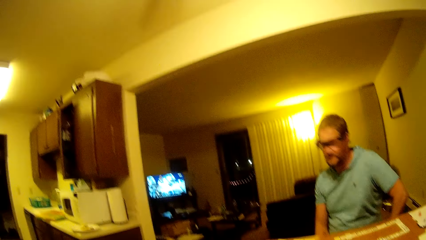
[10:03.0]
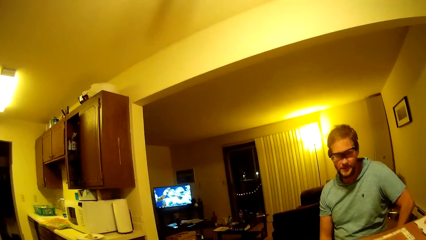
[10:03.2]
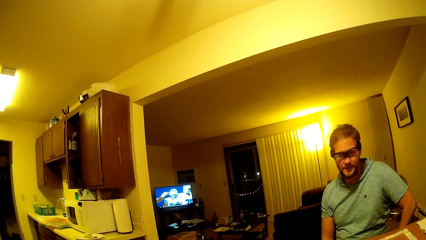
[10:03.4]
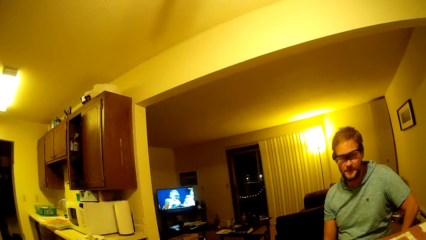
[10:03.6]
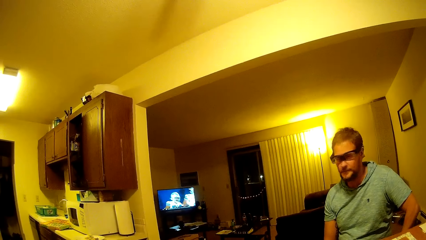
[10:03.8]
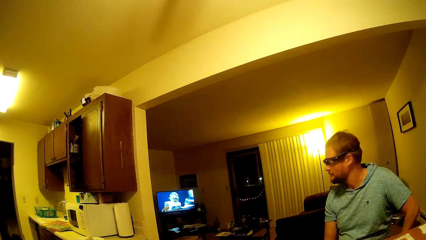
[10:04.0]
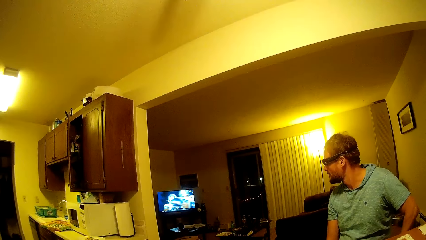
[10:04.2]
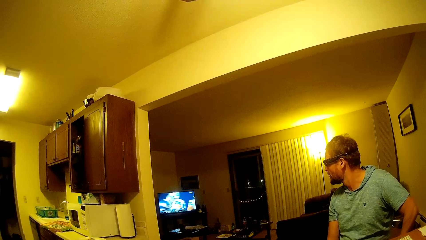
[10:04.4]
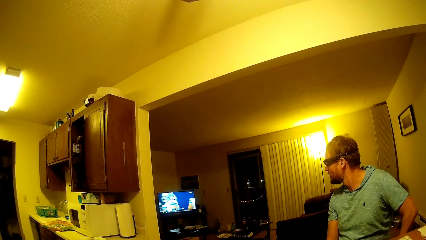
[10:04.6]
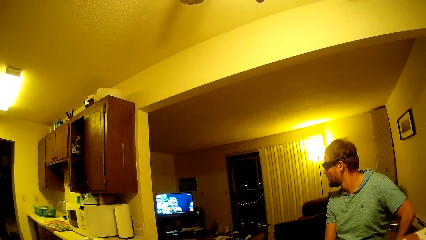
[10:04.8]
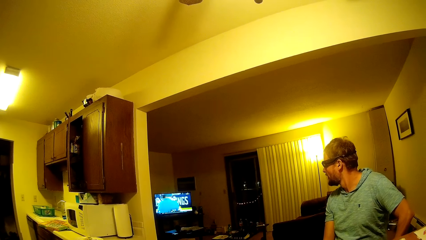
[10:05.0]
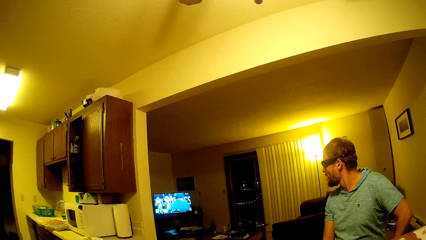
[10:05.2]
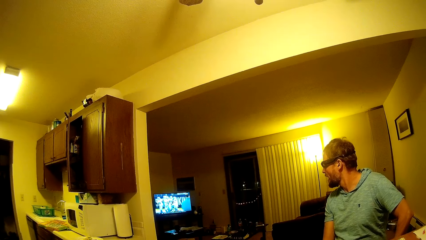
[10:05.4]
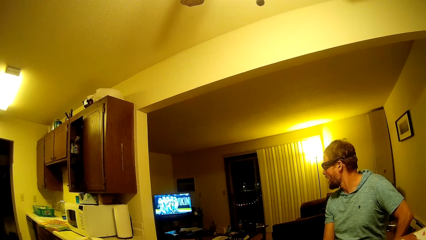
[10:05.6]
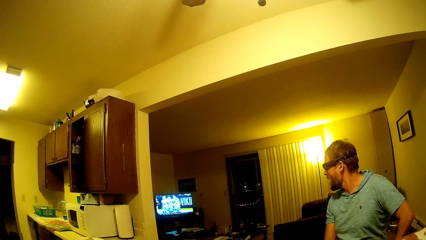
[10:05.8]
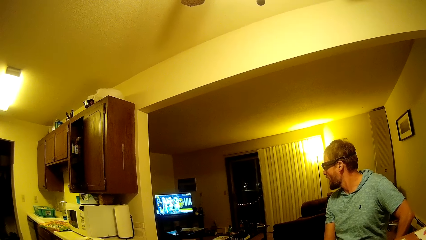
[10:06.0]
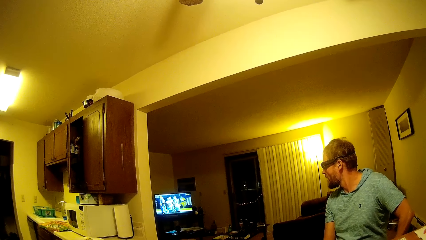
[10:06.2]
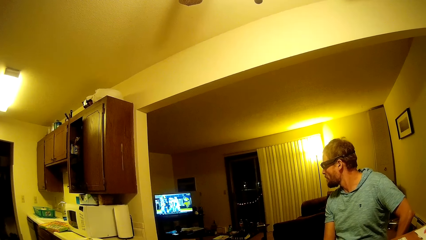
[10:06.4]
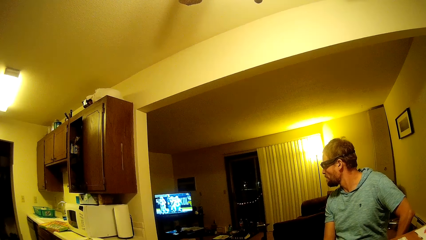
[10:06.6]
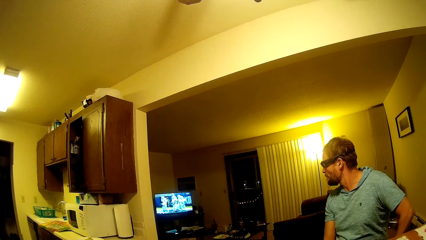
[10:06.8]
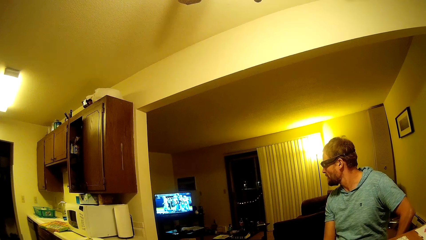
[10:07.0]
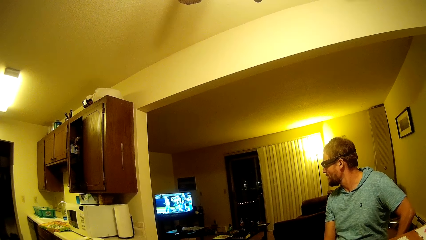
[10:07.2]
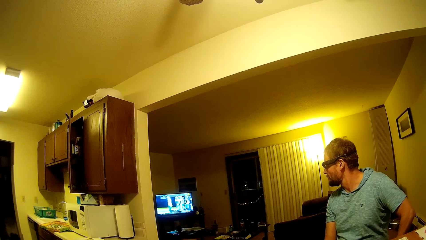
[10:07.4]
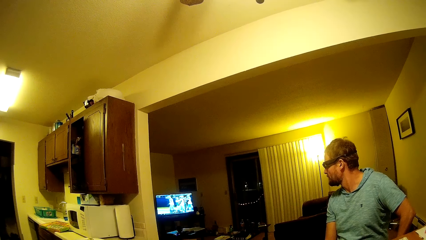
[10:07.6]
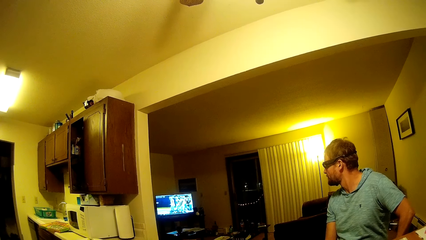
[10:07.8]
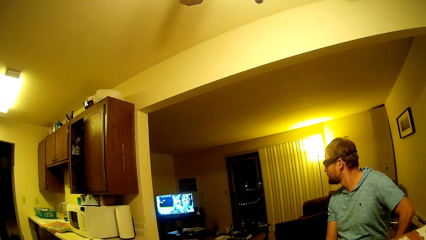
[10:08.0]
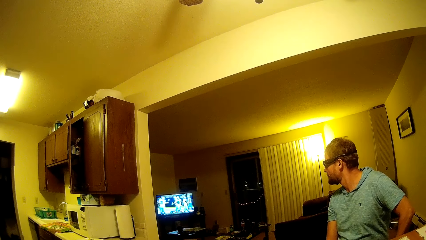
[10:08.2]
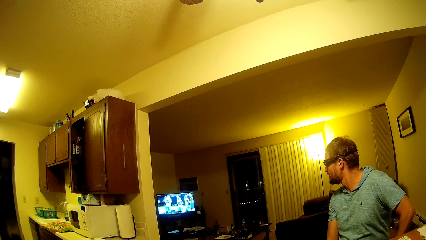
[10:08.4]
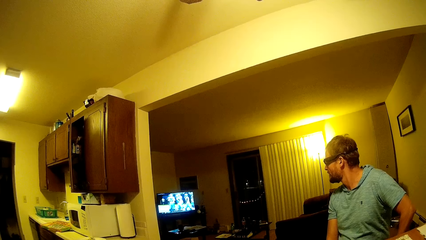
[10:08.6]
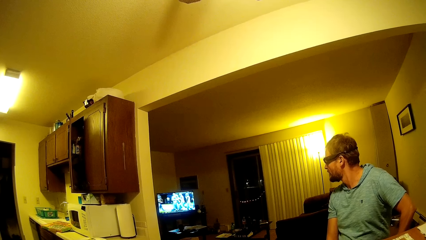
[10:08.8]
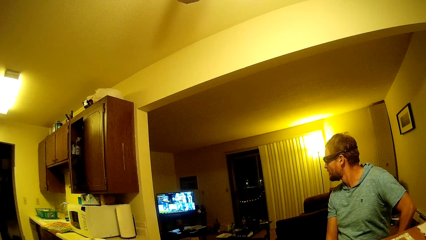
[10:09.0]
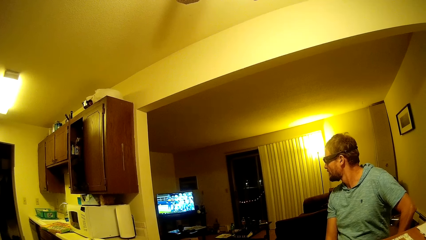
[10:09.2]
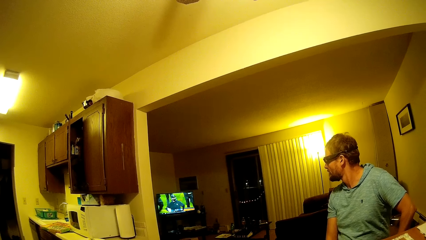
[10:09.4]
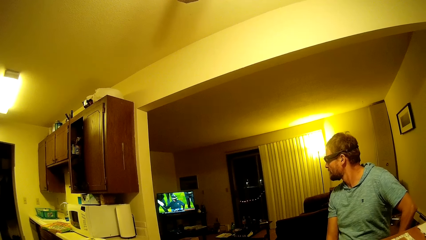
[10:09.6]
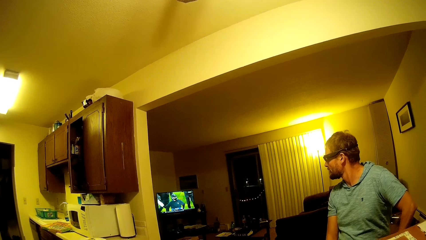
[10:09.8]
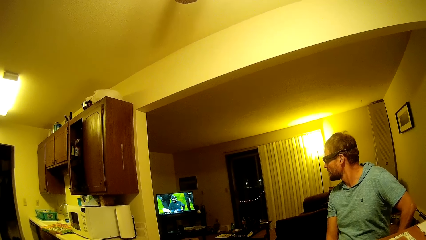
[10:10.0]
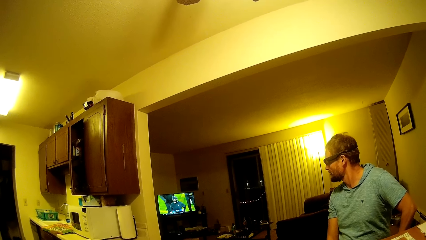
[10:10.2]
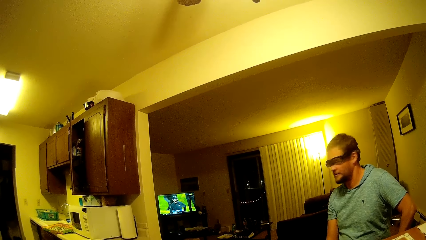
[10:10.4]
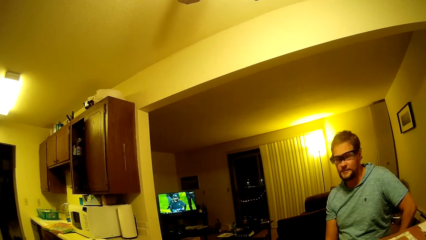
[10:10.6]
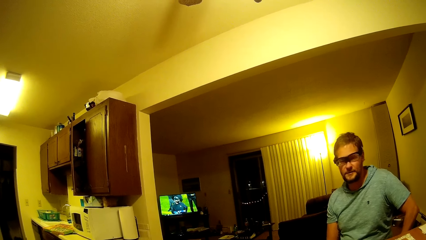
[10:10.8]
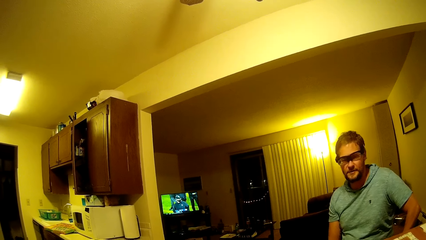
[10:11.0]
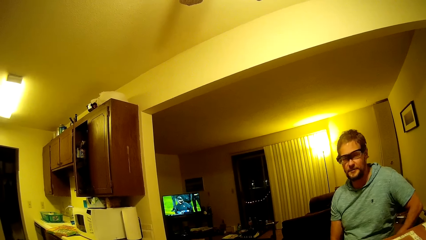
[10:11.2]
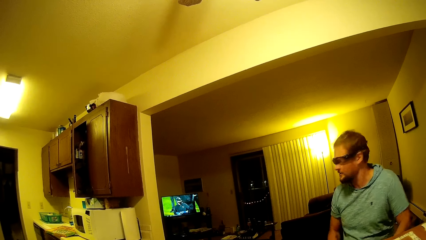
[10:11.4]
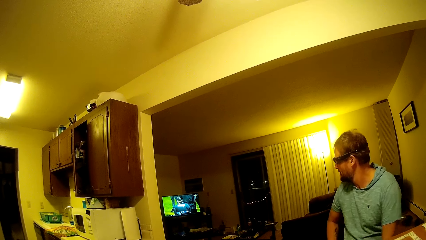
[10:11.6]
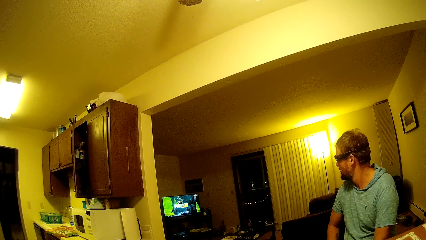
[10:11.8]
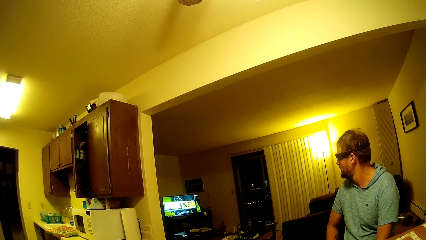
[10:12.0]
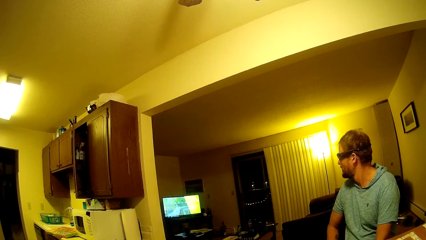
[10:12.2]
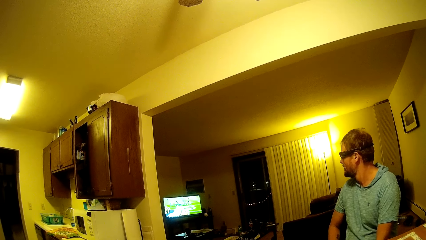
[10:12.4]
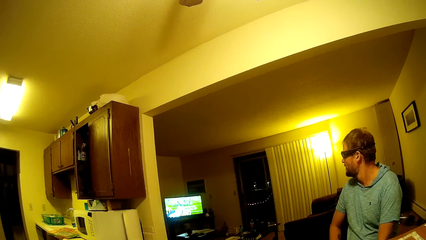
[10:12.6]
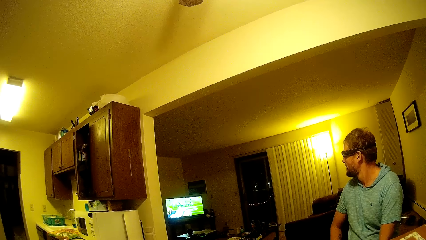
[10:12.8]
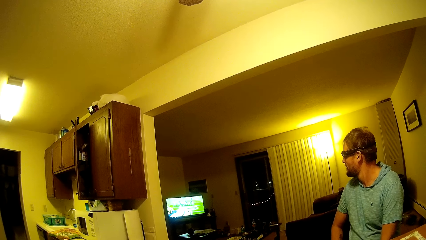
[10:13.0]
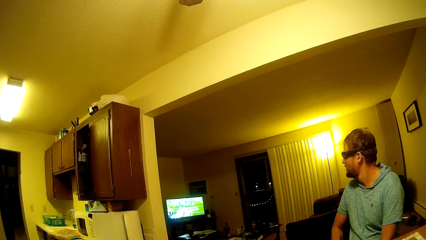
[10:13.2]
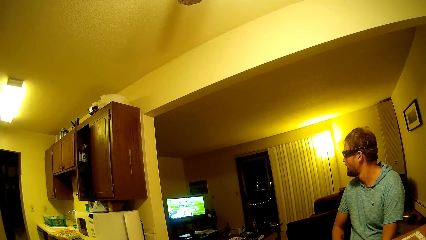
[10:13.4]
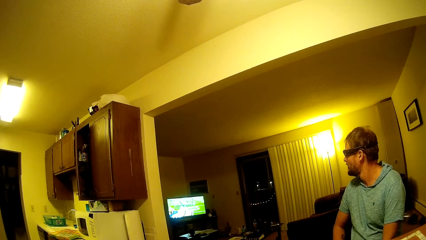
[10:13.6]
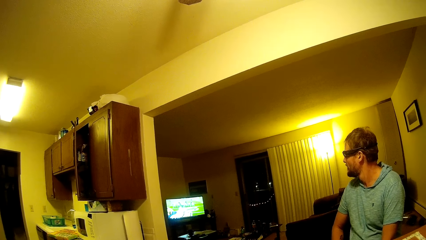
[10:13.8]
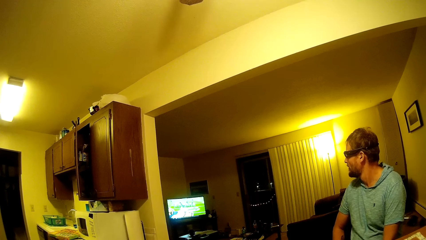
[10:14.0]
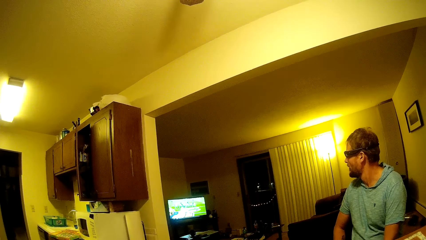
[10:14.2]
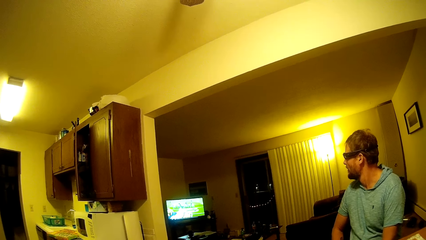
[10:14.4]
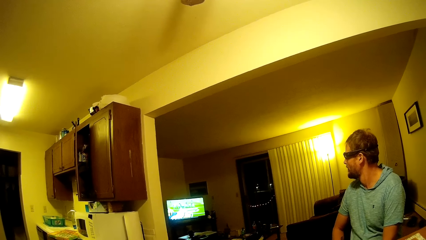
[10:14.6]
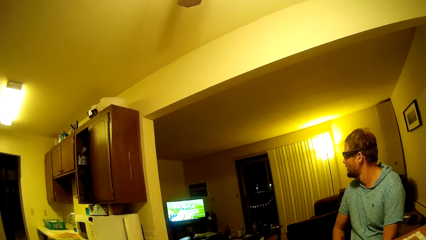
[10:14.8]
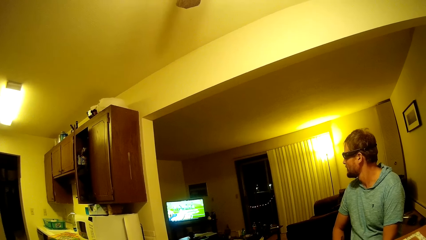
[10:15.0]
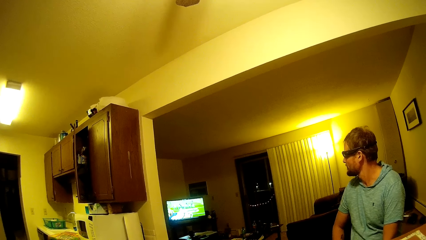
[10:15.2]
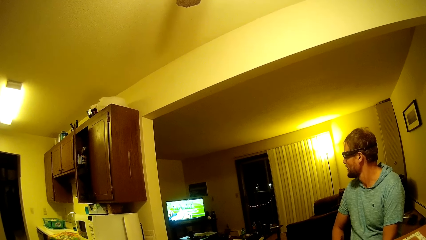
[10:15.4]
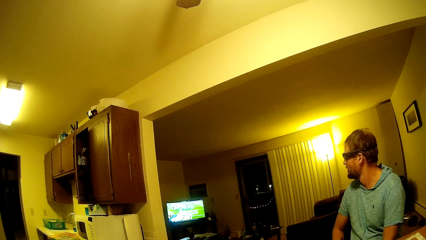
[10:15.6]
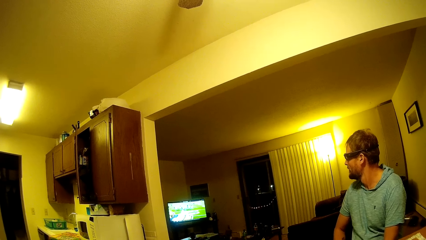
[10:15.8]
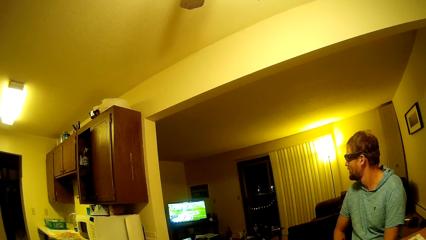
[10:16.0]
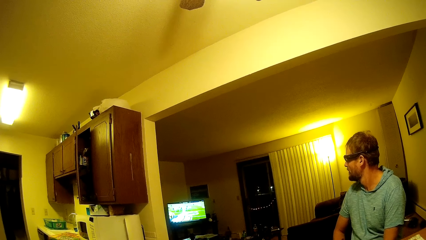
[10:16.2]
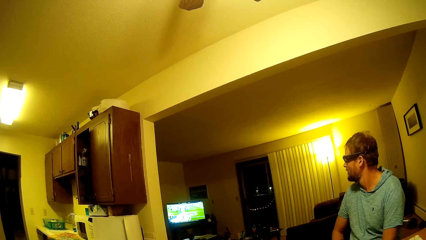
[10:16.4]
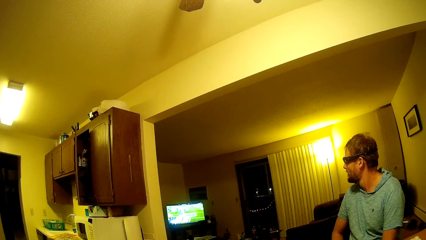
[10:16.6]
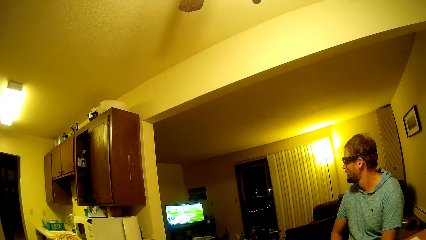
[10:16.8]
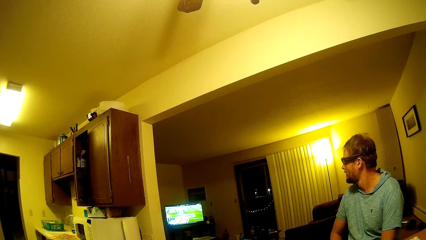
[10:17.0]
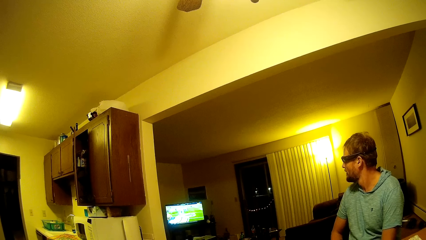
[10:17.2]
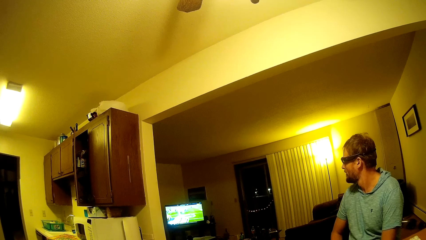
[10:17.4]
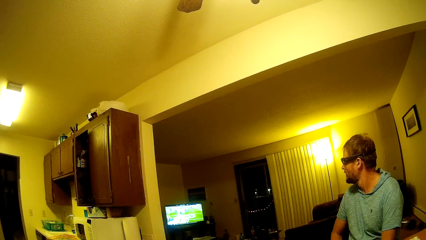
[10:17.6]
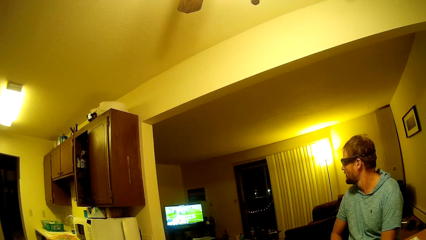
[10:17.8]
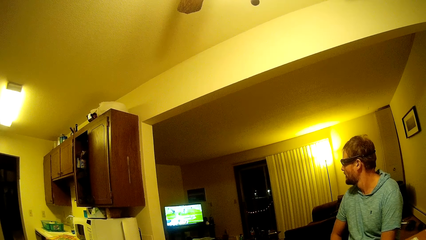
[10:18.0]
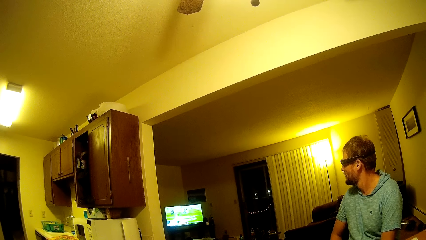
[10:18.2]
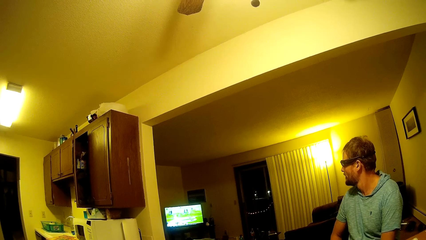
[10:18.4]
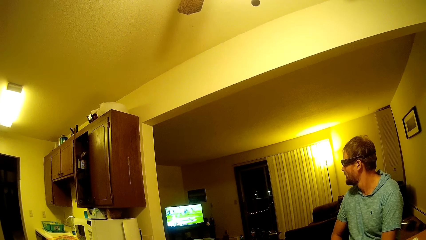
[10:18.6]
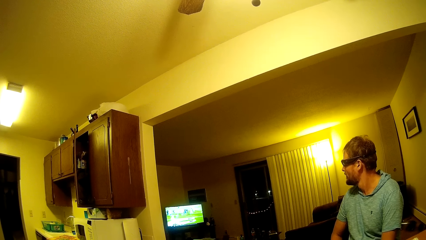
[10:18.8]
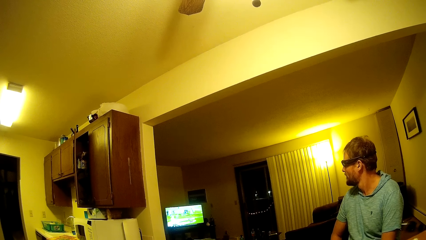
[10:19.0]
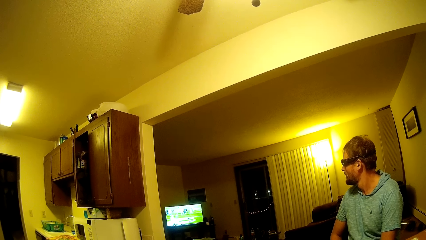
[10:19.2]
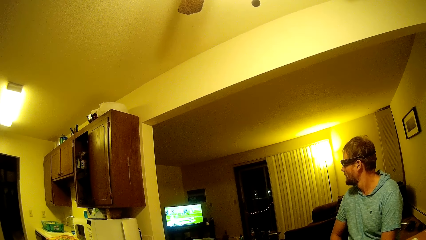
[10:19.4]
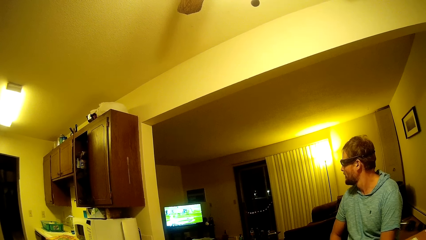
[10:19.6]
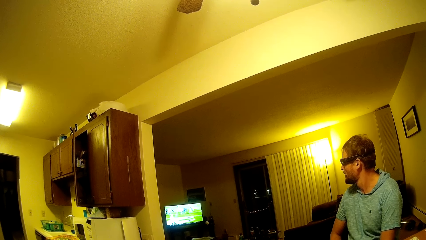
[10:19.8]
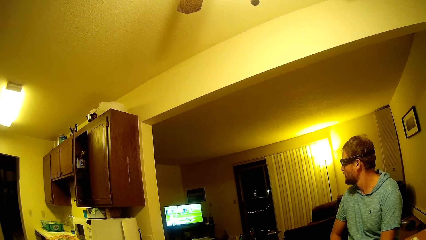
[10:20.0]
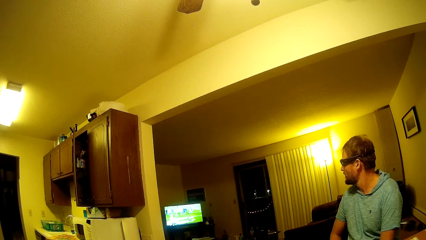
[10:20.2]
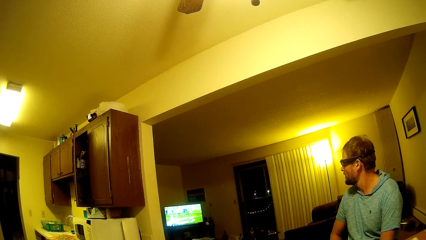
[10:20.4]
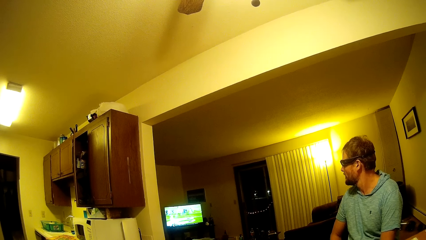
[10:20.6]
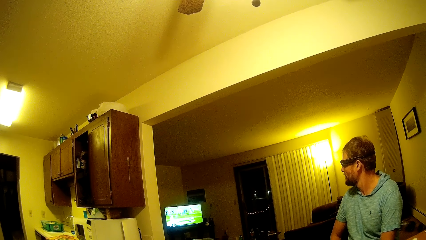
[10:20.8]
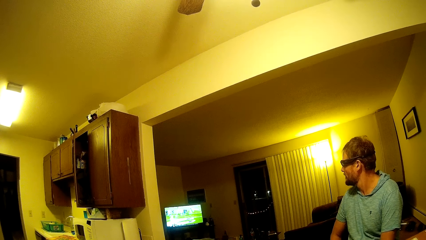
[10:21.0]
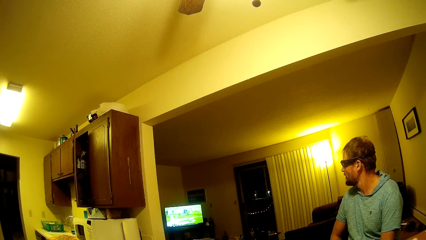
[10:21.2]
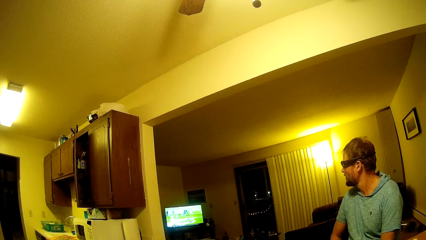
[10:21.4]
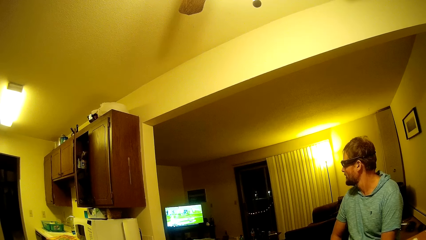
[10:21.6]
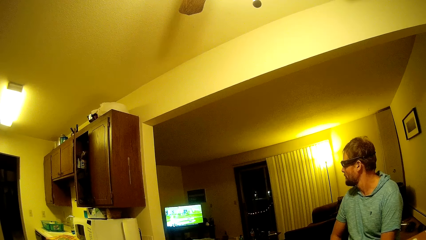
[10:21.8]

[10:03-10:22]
A man looks around. The camera wearer looks around and talks to the man. The man turns to watch the TV.
